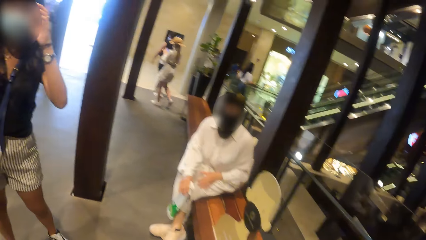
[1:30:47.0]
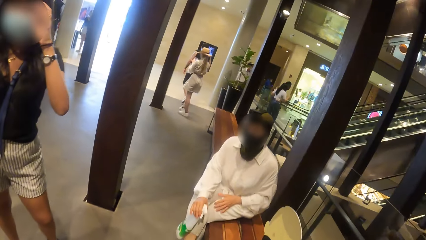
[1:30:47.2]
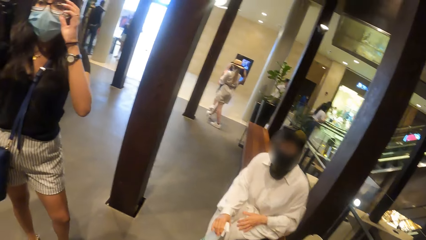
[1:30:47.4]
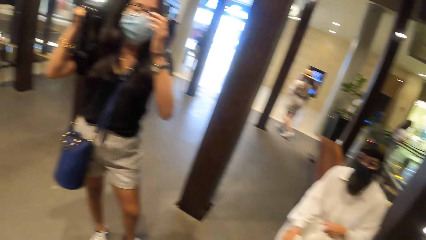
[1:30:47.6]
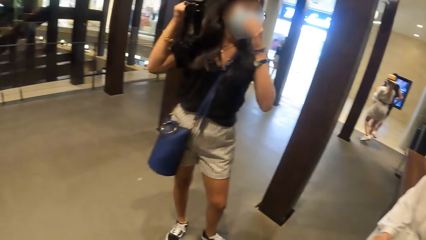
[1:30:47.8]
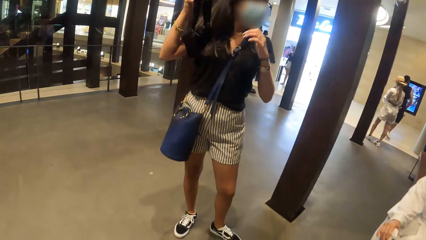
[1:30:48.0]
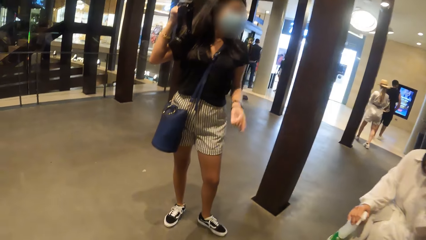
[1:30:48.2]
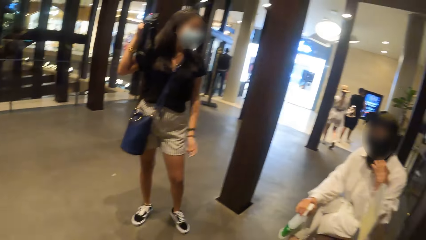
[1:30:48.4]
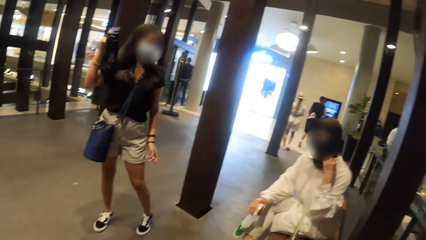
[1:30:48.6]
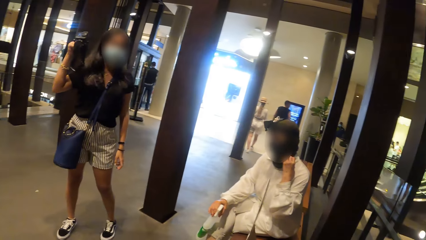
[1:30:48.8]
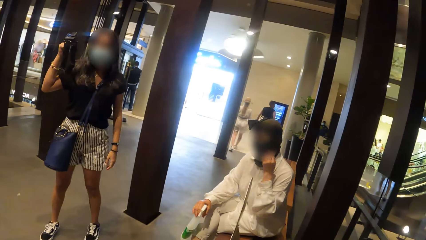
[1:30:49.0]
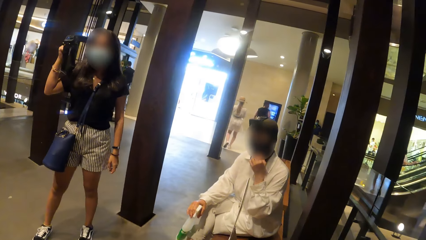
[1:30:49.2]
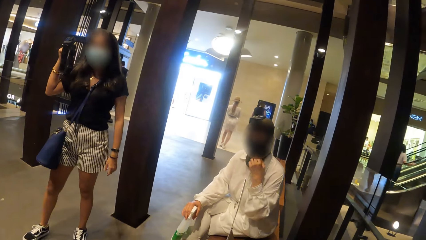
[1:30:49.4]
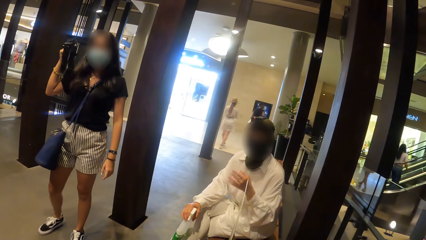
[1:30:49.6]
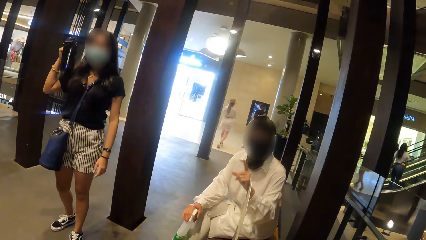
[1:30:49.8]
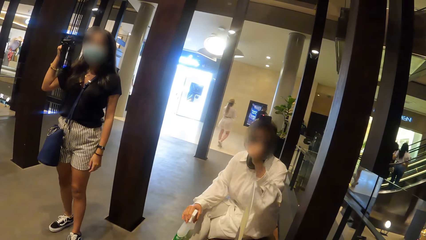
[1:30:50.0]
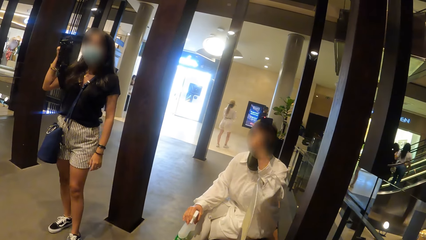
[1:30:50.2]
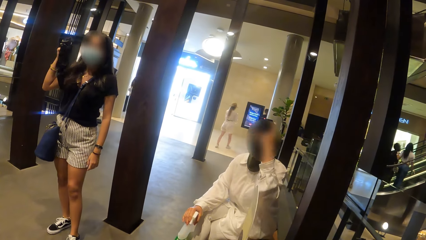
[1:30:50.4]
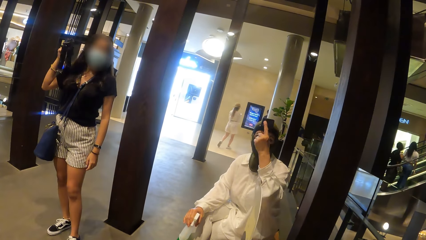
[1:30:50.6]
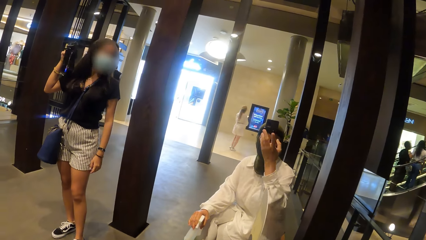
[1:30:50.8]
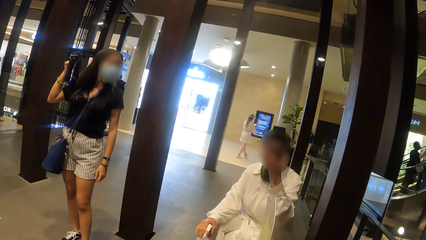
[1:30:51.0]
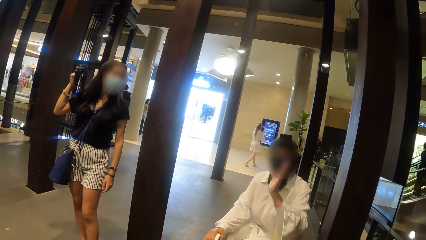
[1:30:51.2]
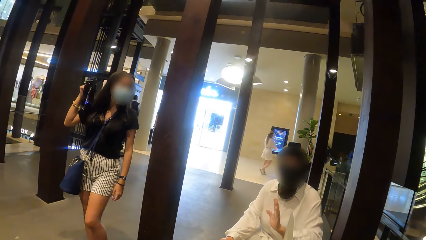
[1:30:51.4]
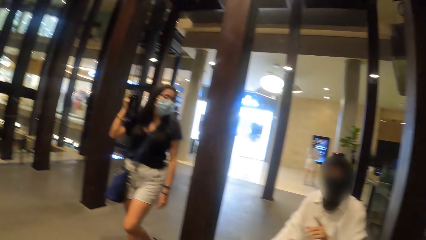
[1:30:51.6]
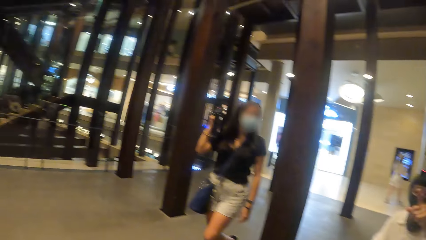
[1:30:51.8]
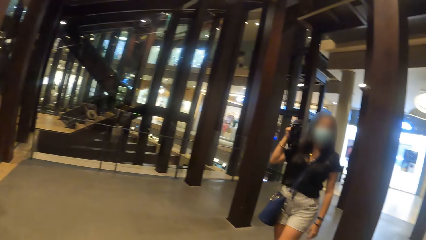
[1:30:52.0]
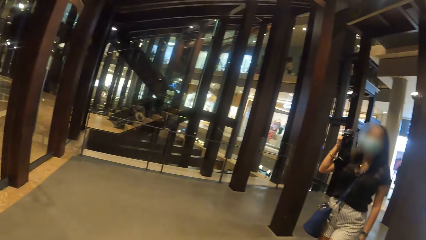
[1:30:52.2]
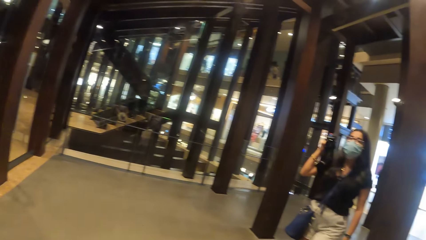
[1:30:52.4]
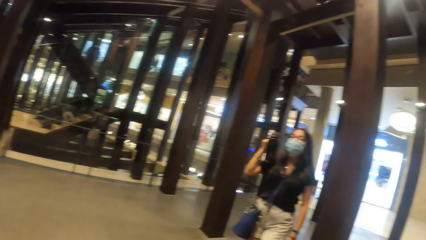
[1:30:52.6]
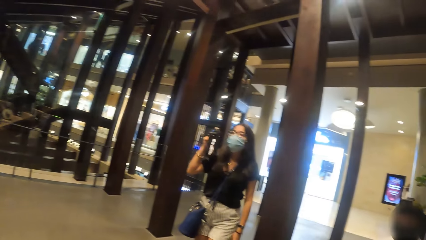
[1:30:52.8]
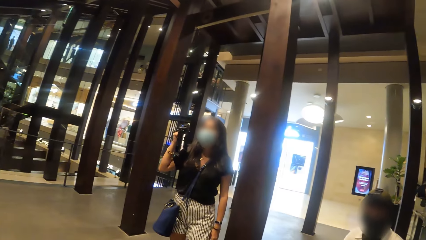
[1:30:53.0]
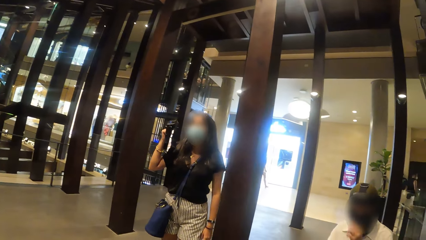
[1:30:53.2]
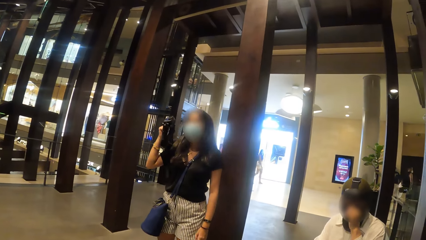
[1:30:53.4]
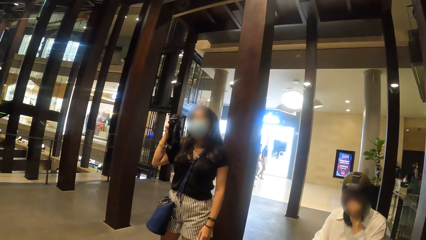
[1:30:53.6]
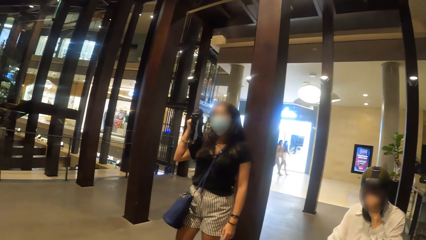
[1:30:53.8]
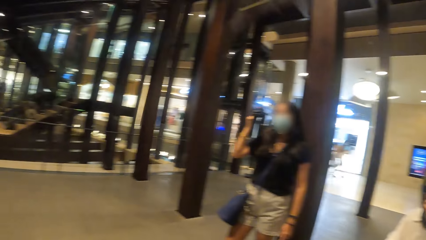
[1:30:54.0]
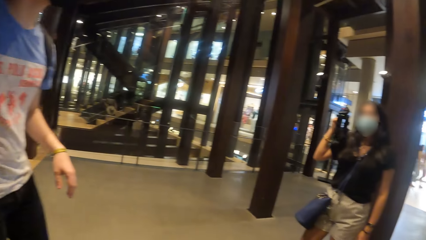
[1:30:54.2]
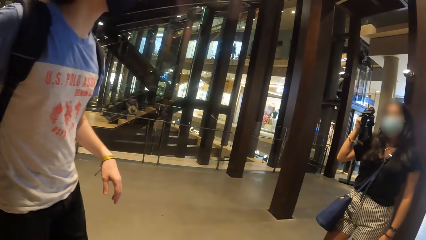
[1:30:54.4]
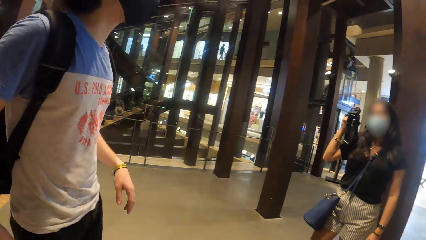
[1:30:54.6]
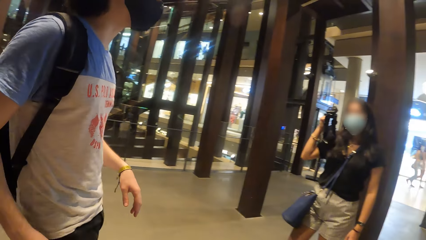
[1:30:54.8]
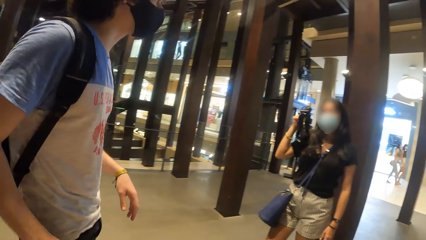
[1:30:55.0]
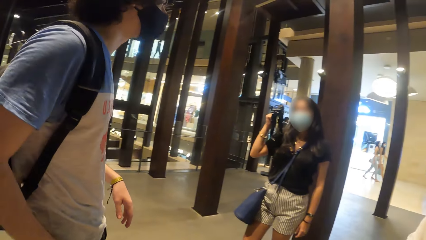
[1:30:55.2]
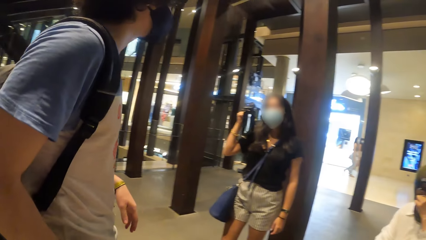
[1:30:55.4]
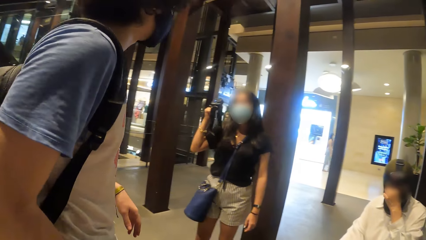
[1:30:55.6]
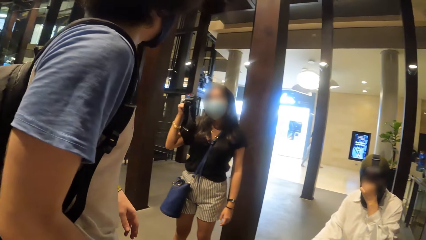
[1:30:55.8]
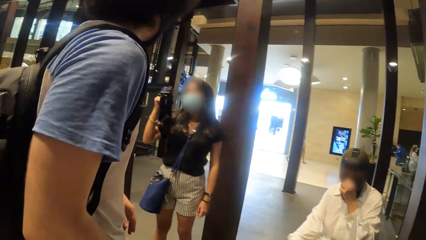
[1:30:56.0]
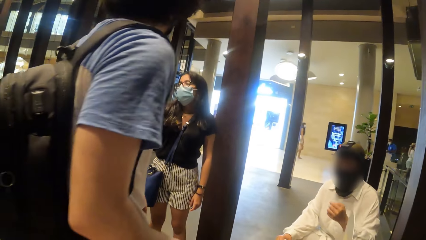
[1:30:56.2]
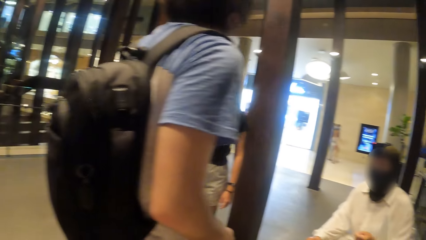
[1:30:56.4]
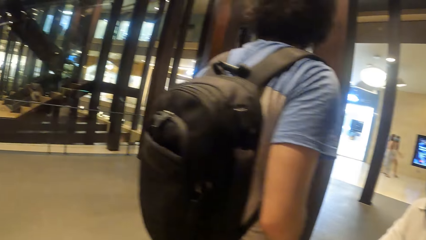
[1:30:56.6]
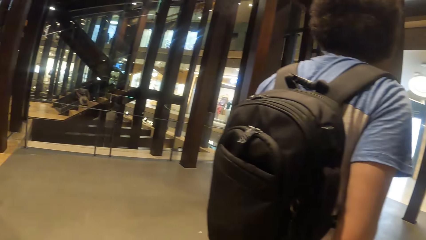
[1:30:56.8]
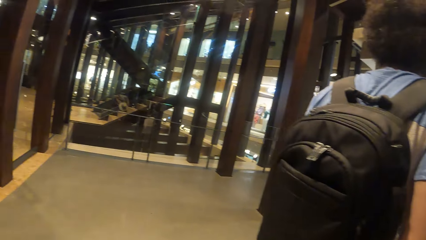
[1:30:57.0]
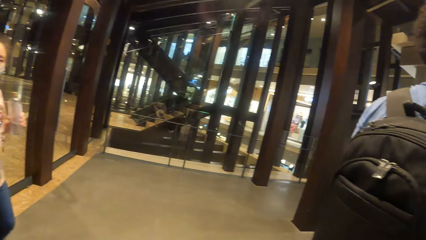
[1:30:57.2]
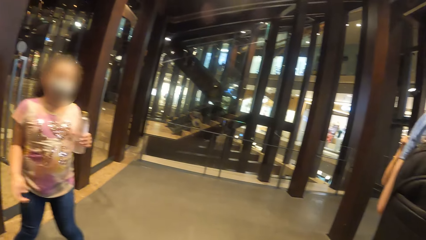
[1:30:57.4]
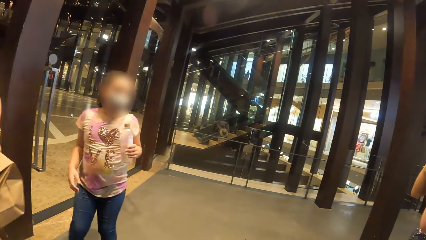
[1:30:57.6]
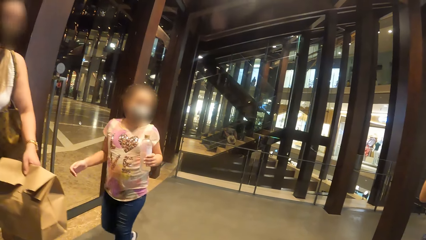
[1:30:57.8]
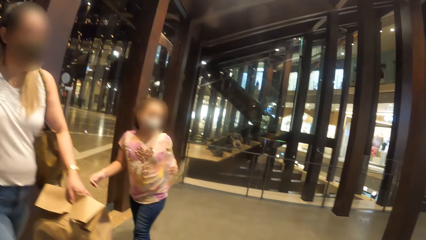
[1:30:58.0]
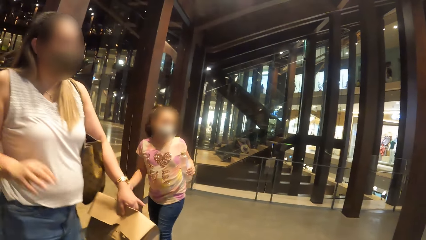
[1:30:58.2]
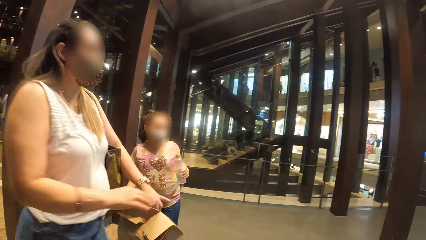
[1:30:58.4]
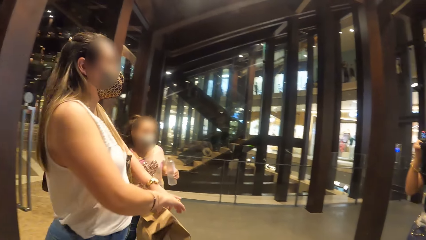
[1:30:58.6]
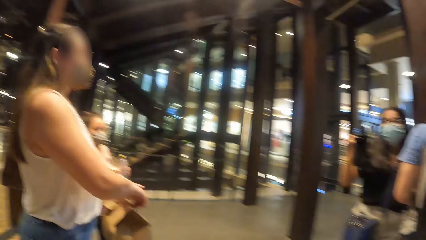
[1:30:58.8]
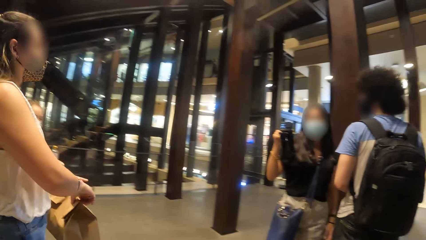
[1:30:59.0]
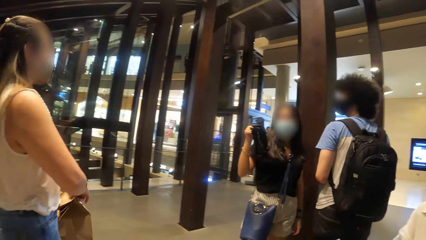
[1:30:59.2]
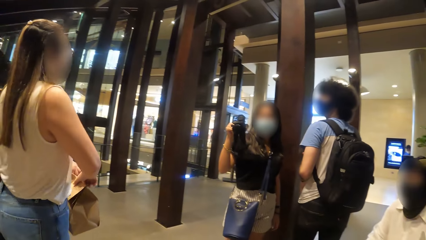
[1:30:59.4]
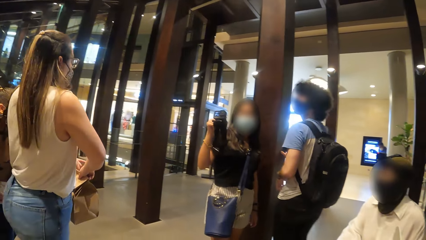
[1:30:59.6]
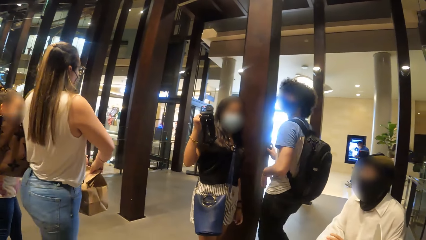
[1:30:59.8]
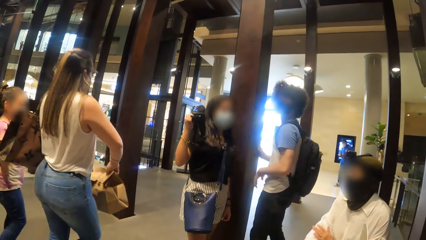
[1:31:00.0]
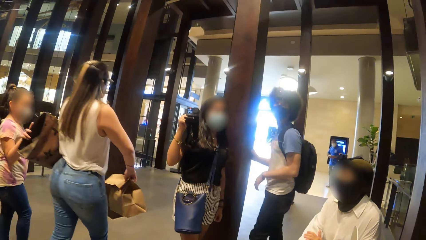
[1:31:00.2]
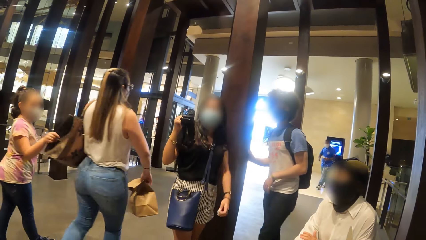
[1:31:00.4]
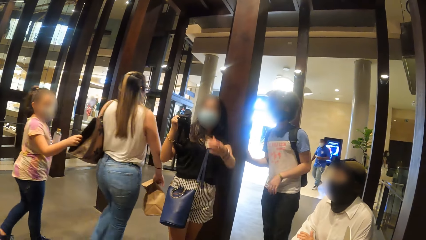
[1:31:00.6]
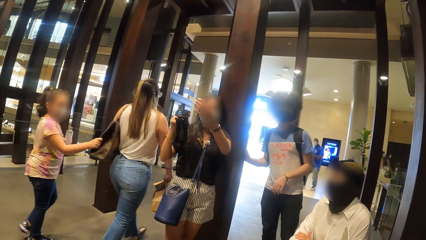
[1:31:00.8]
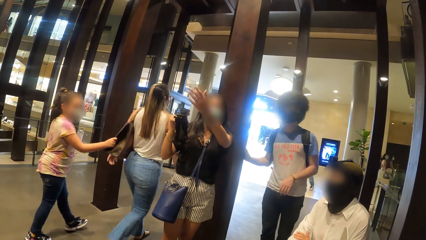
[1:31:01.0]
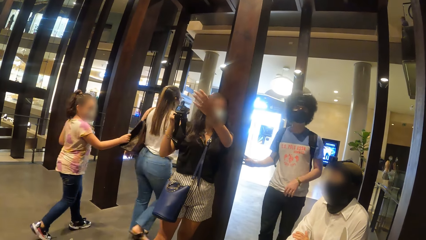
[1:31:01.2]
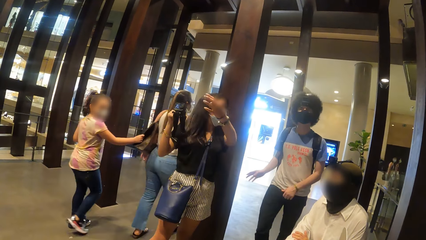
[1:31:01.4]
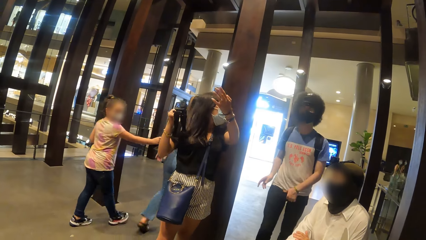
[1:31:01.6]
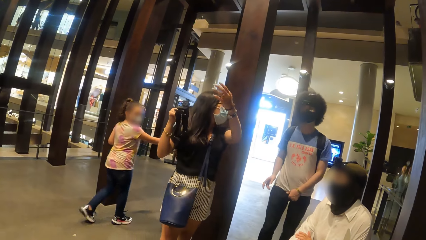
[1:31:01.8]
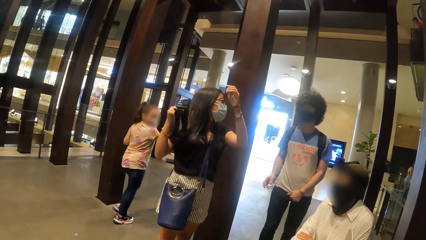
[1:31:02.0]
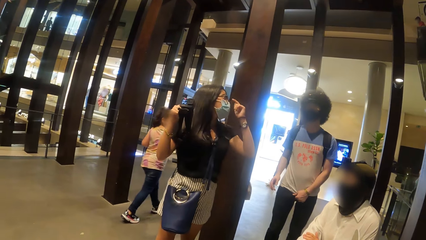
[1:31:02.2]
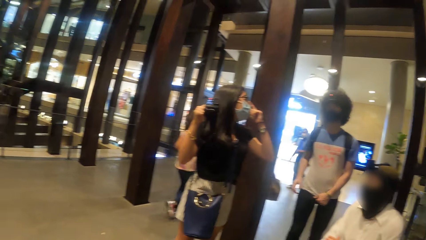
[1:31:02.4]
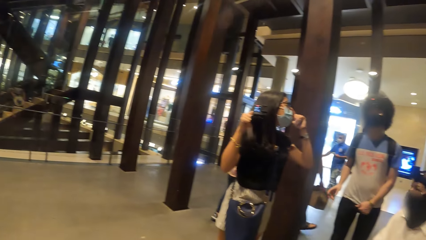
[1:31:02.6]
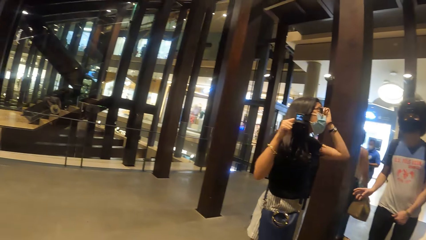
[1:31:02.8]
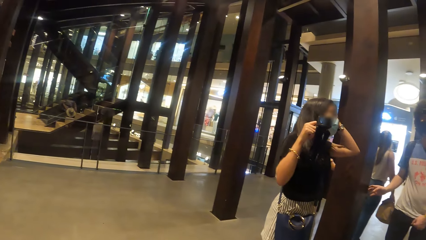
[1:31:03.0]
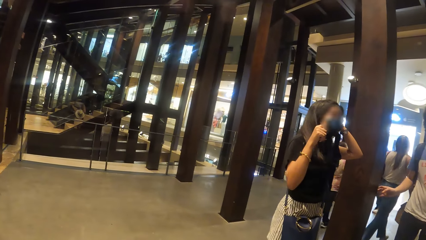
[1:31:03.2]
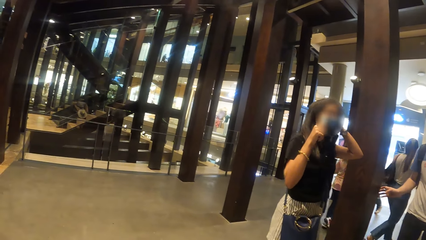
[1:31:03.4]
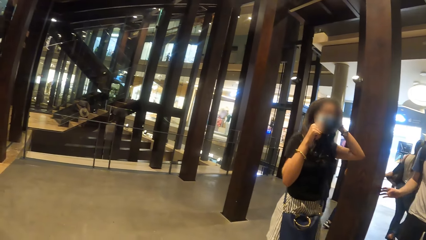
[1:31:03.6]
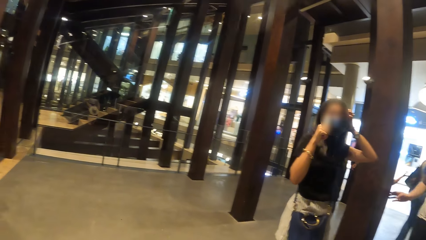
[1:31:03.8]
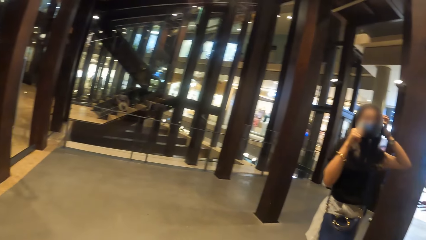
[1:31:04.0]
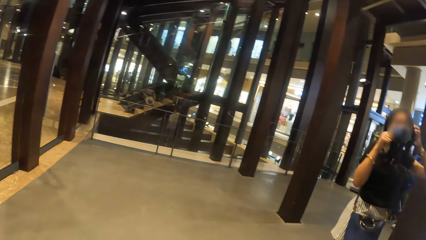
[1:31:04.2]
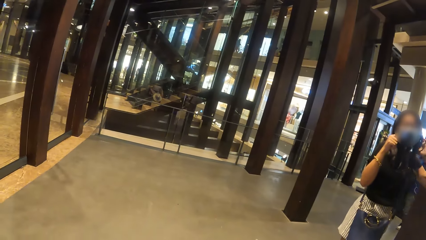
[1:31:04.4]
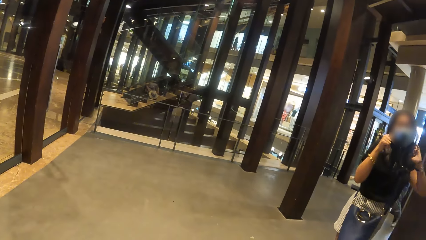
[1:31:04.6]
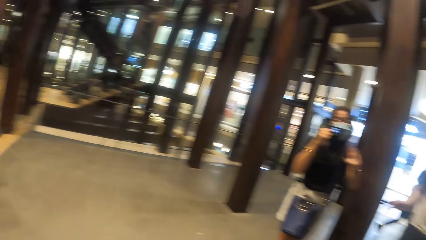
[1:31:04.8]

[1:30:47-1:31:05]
The camera wearer looks around. A woman interacts with a man.
